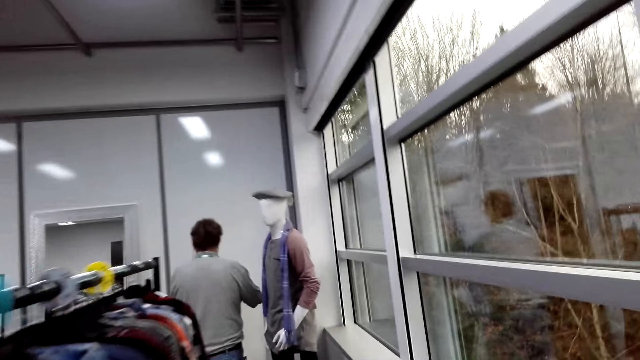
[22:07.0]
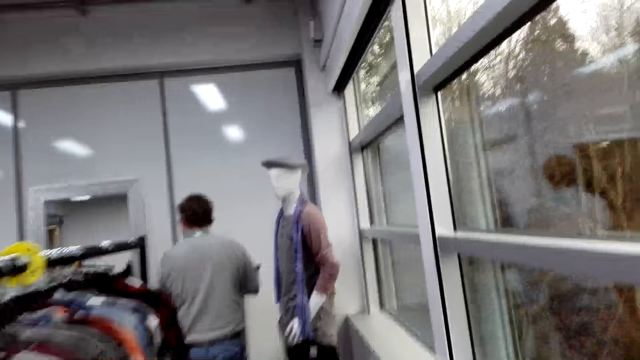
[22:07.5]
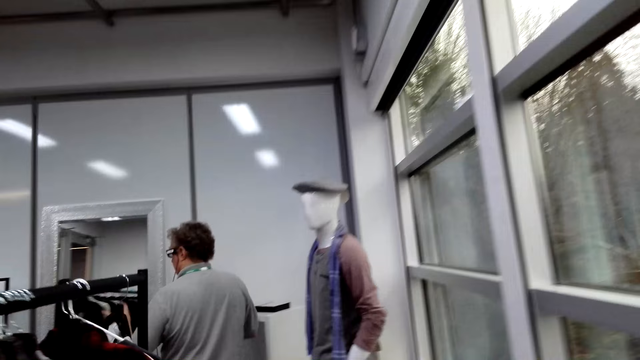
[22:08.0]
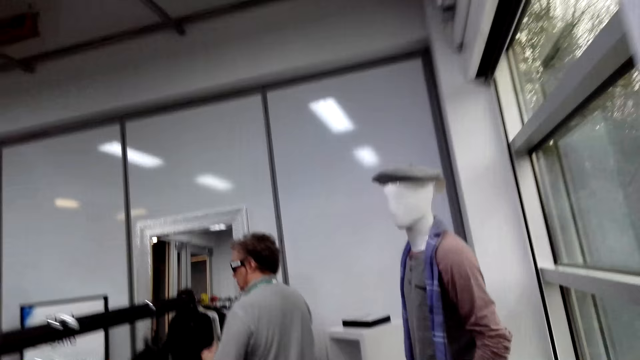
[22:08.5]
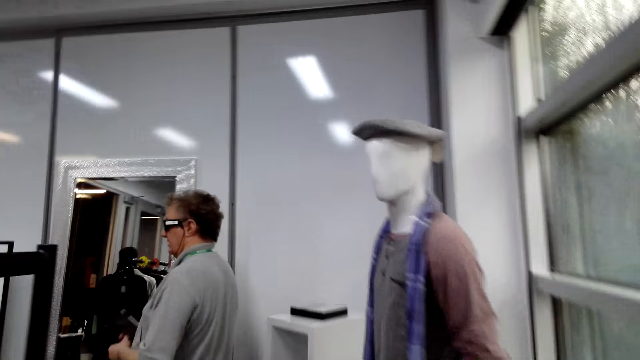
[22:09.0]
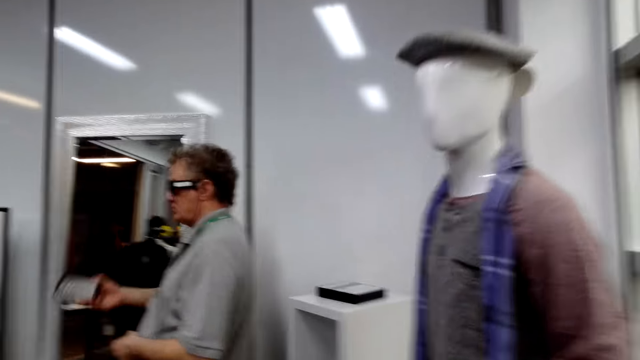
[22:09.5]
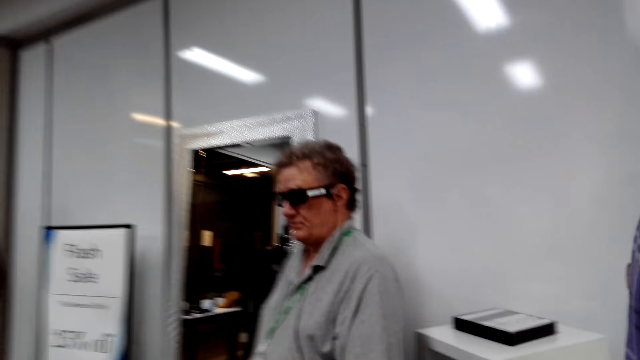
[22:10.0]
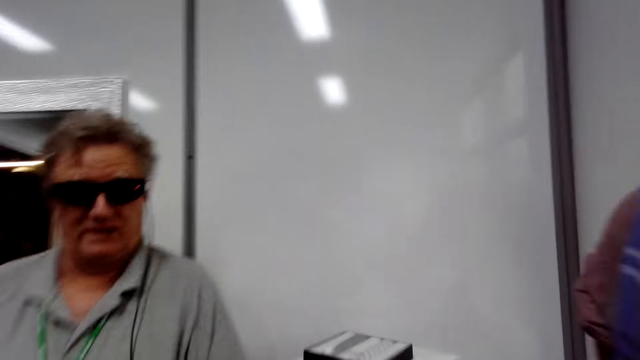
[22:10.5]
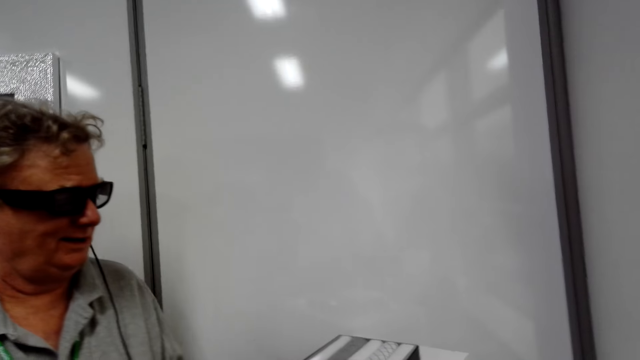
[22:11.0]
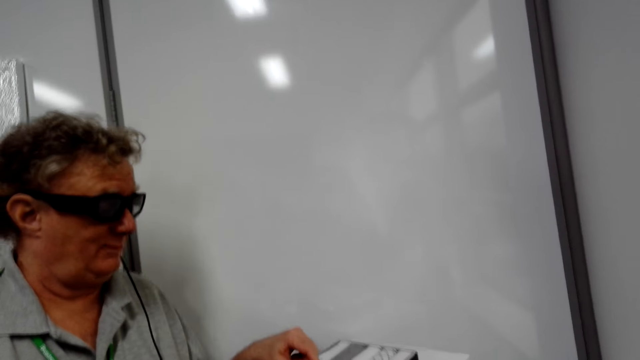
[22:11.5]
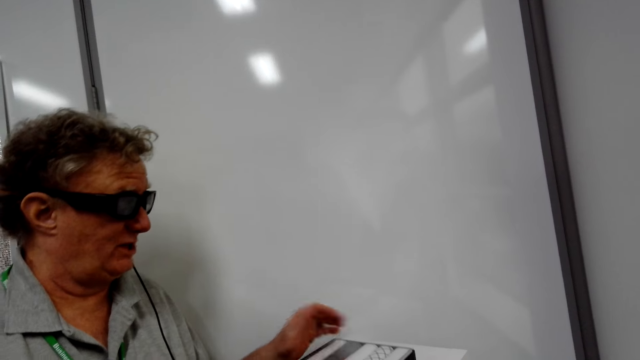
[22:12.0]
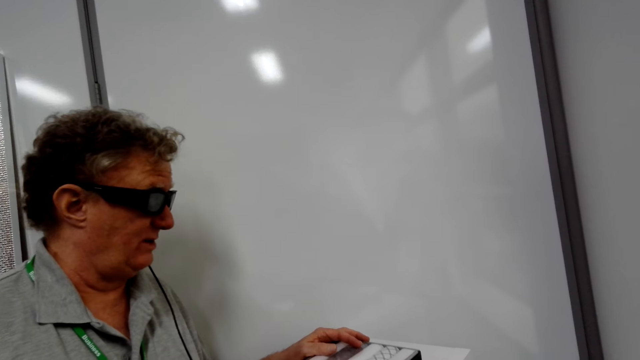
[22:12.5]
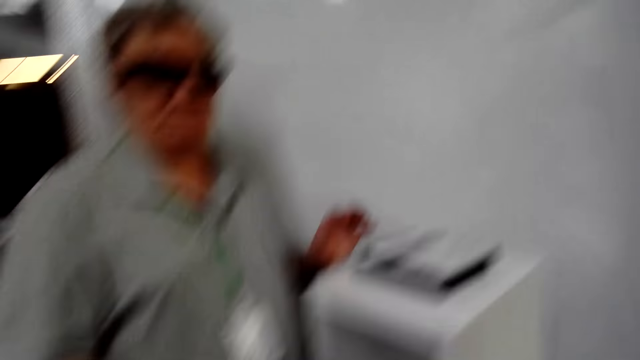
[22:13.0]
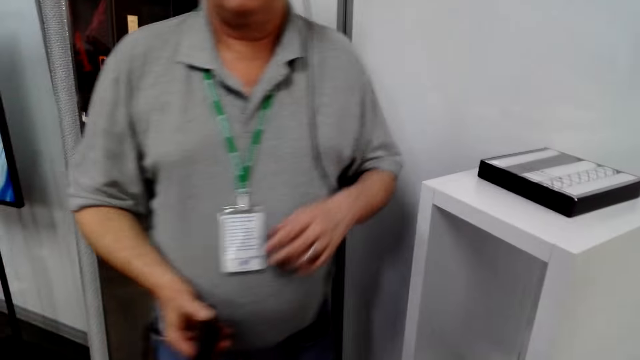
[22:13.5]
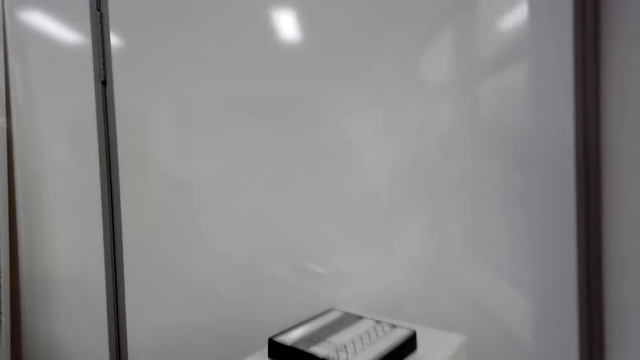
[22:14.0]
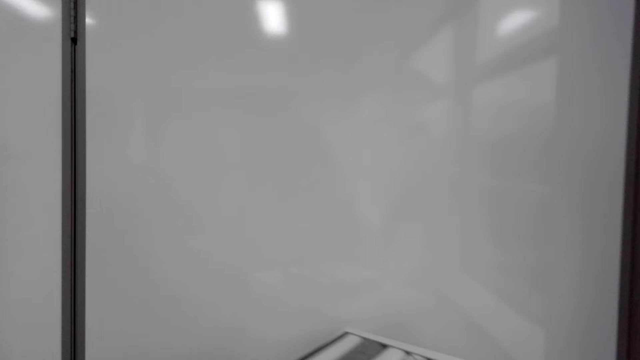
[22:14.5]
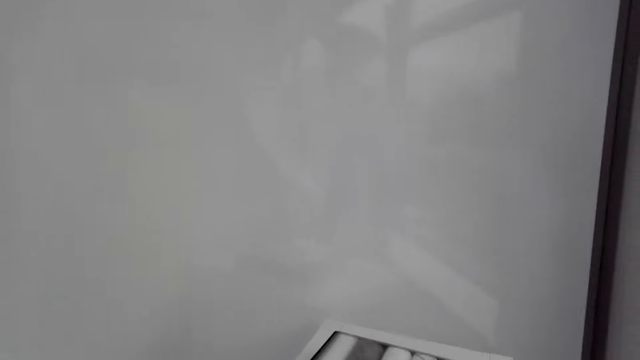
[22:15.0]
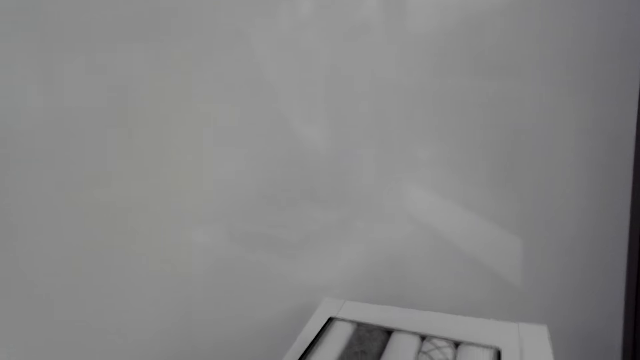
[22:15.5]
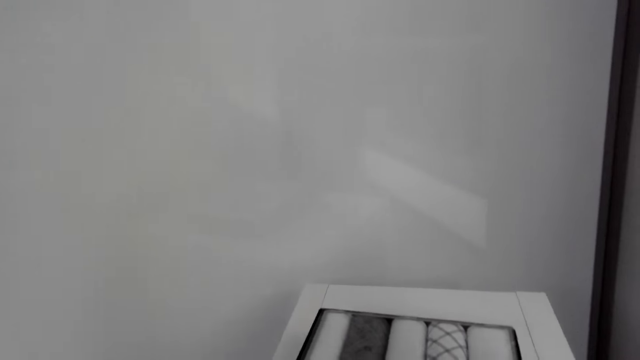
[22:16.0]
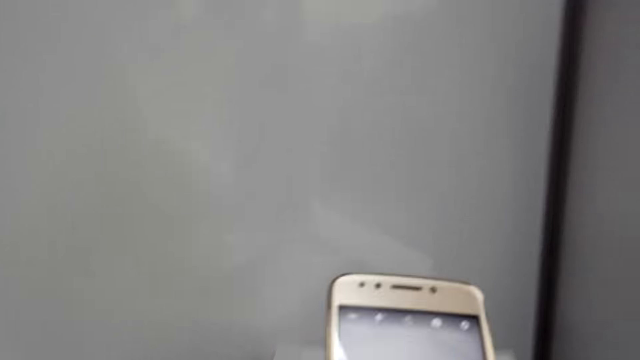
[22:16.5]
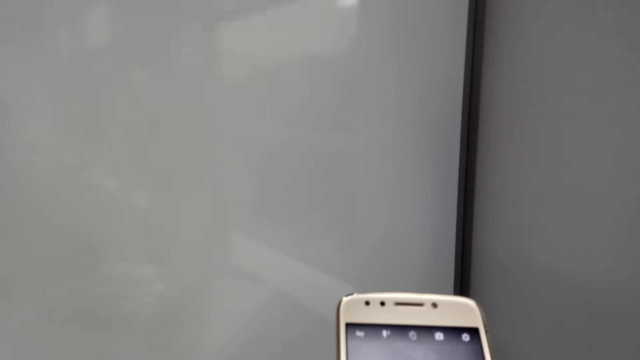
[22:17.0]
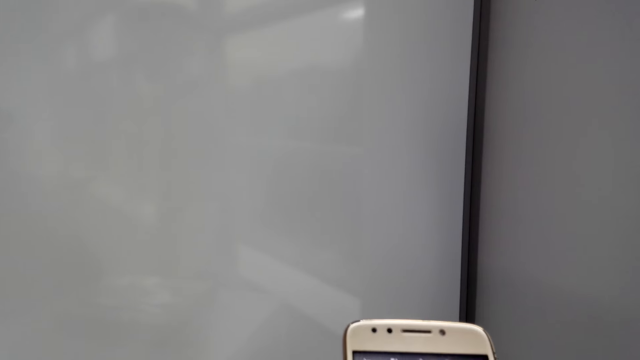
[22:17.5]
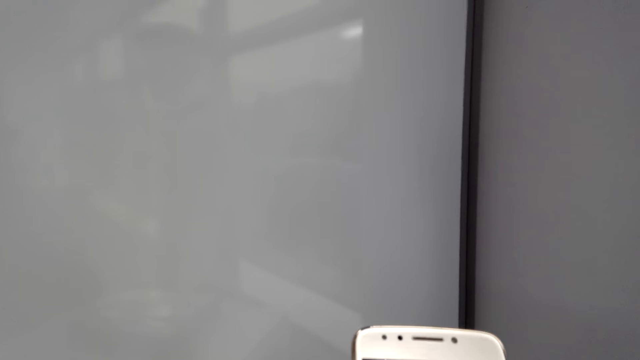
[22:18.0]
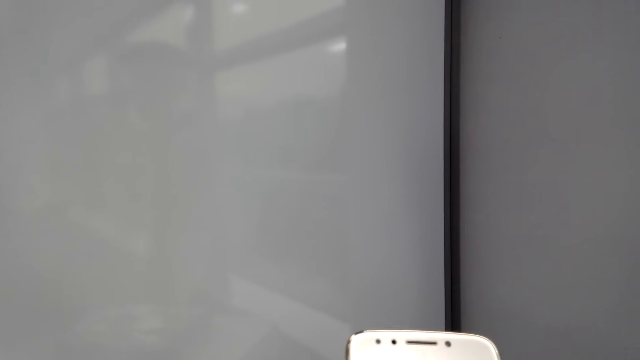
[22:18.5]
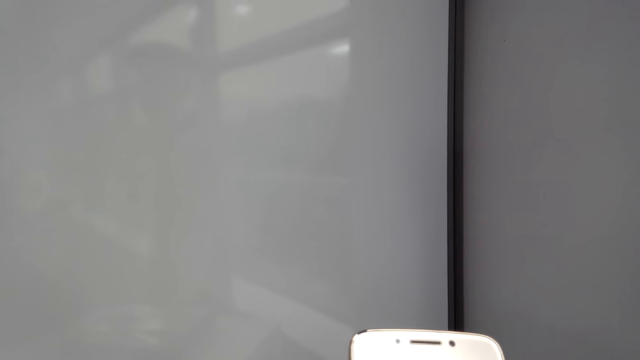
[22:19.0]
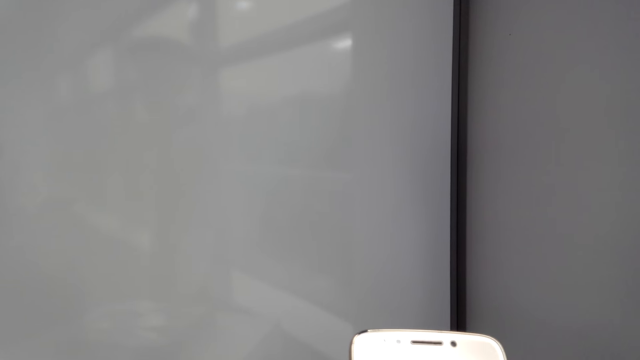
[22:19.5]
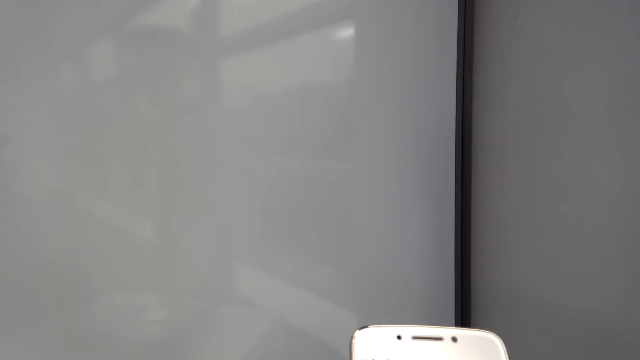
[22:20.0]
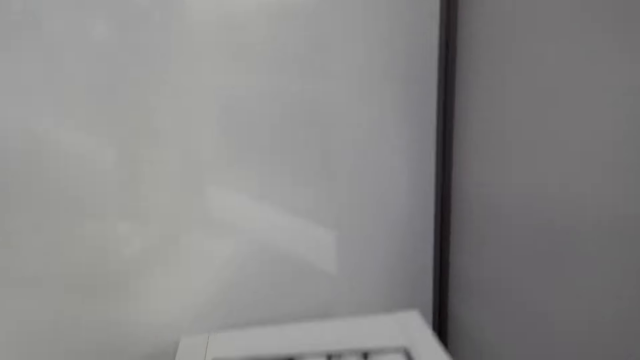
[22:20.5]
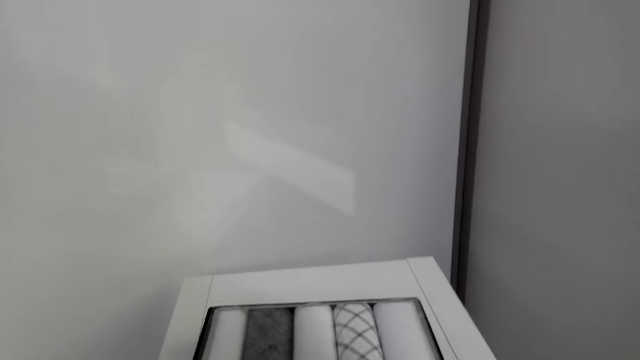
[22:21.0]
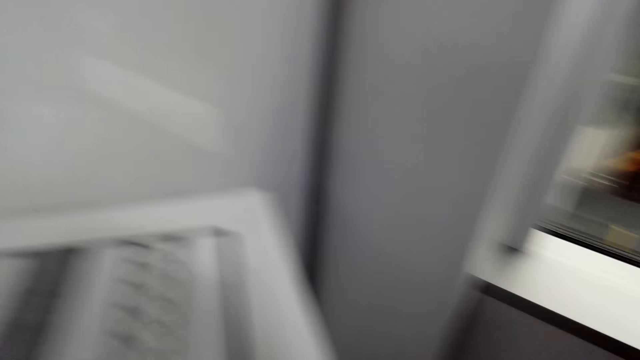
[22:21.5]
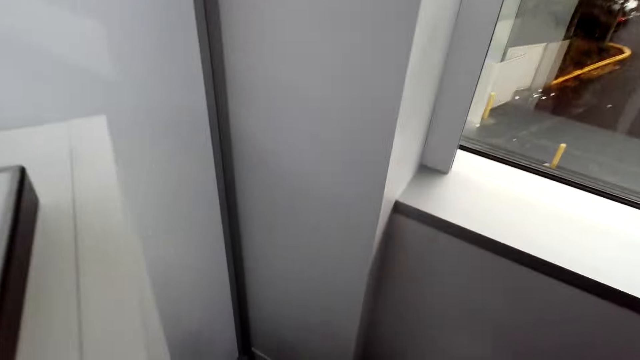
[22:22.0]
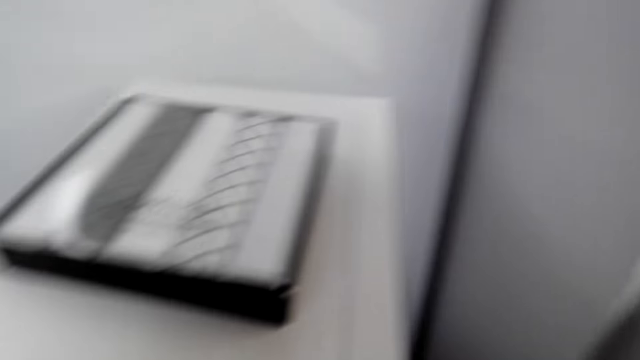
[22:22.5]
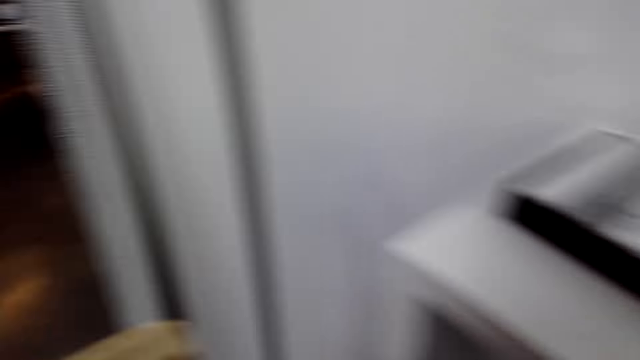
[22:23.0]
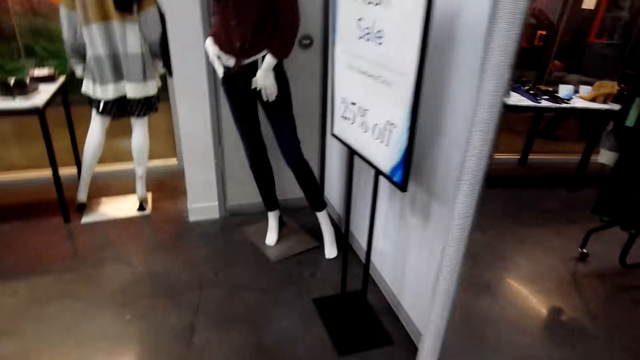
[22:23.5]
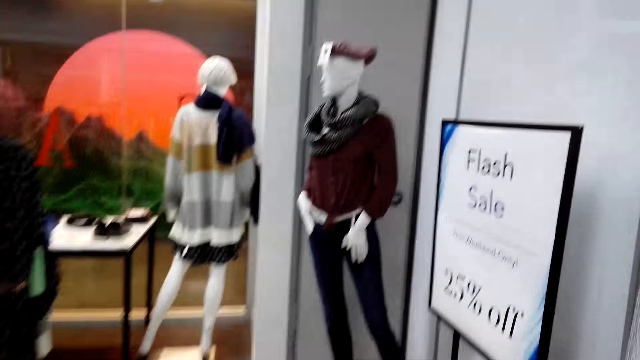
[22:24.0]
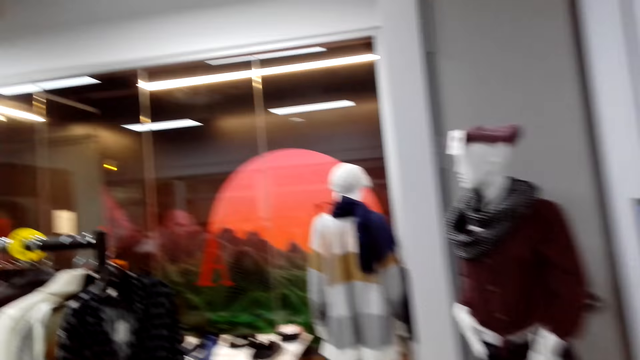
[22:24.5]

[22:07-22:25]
The camera wearer moves and converses with a man. The man speaks to the camera wearer. The camera wearer scrolls the phone. They take a photo. They speak to the man.

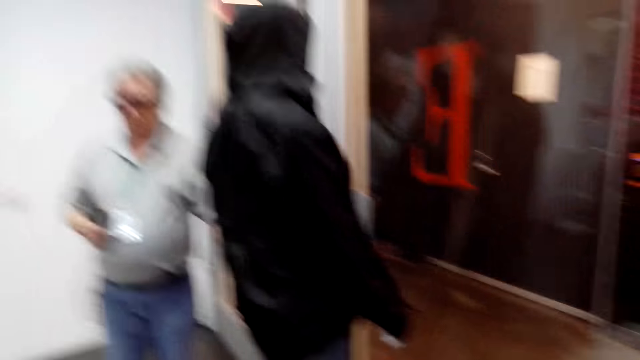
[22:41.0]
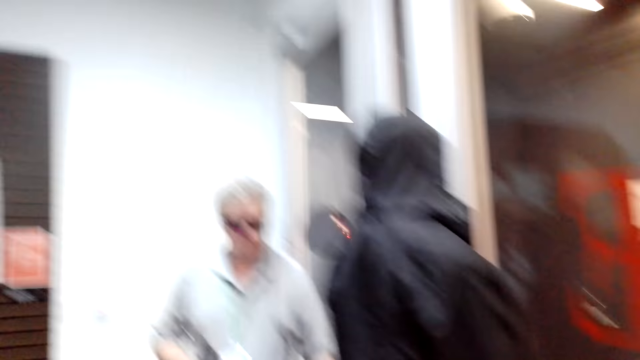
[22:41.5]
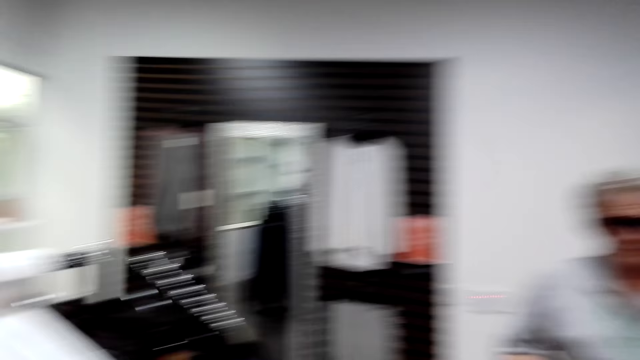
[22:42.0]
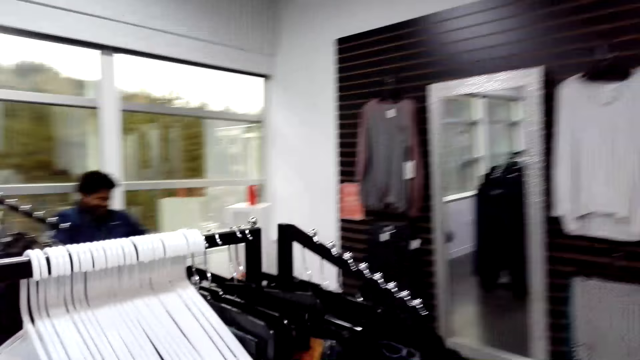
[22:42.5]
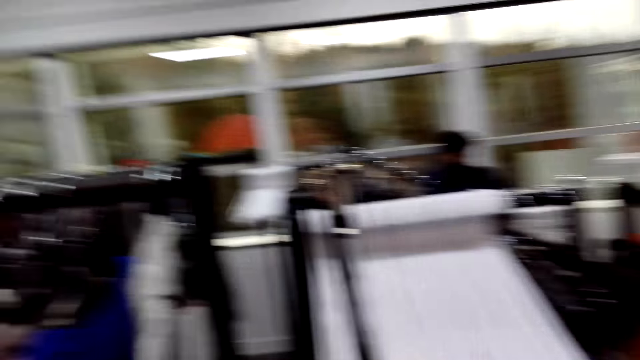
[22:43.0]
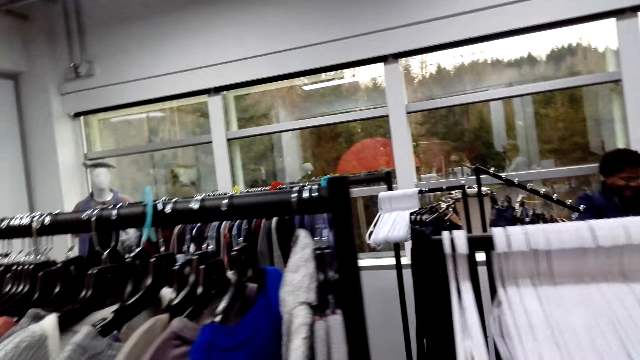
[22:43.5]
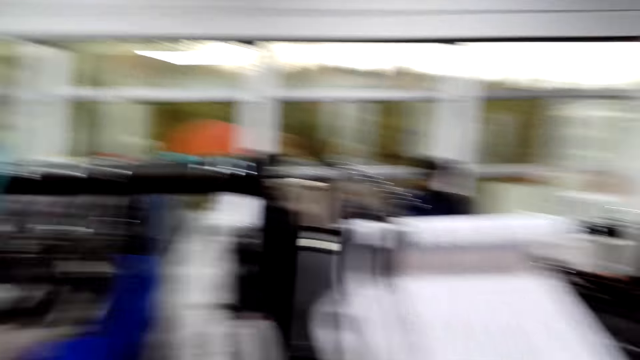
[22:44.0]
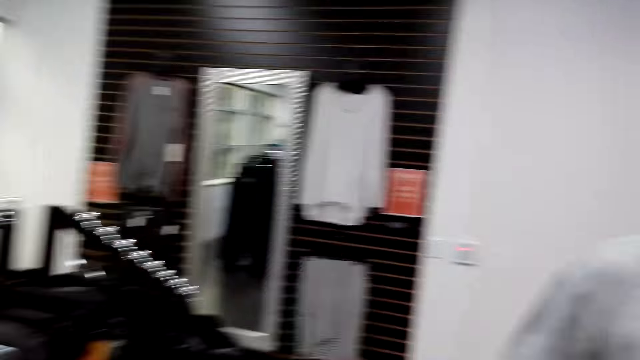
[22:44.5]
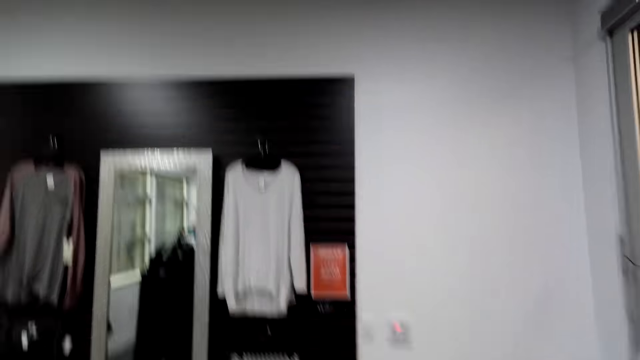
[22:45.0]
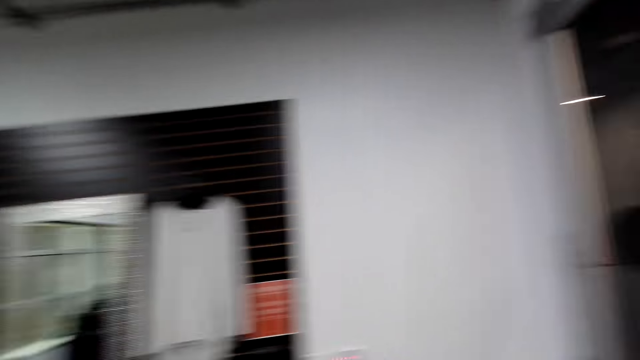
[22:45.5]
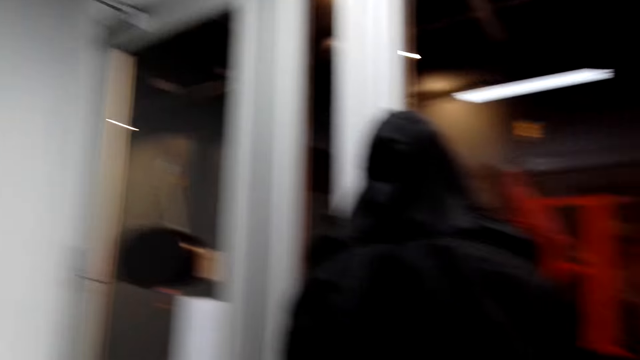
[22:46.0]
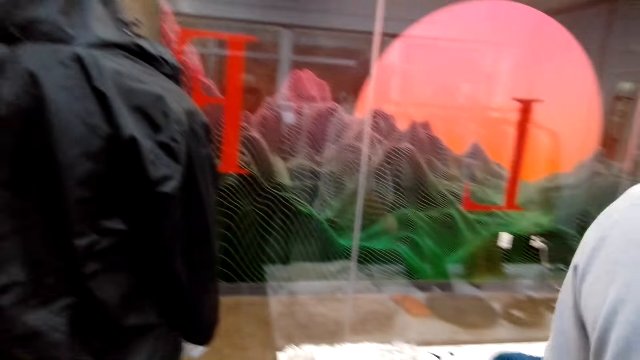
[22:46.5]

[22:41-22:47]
The camera wearer speaks. They look around.
